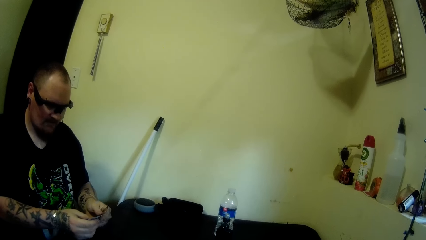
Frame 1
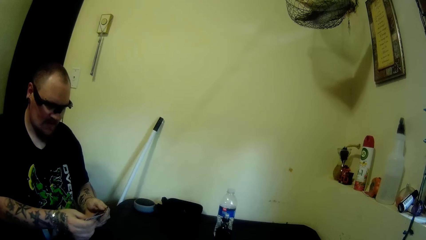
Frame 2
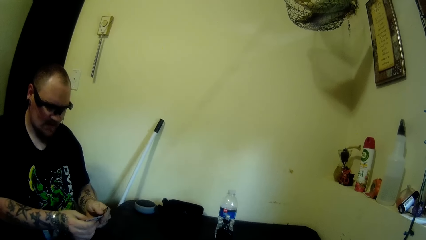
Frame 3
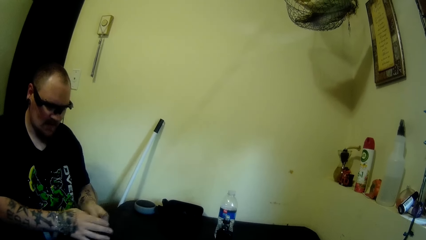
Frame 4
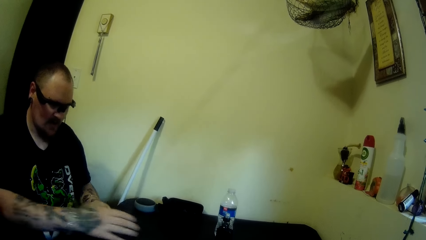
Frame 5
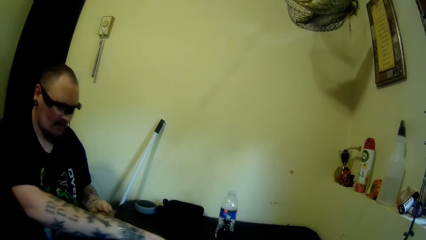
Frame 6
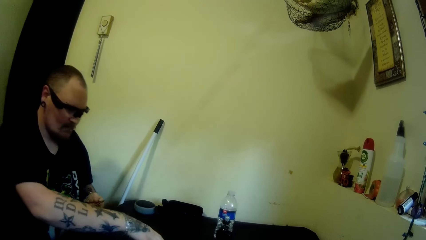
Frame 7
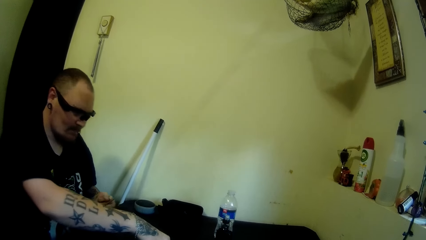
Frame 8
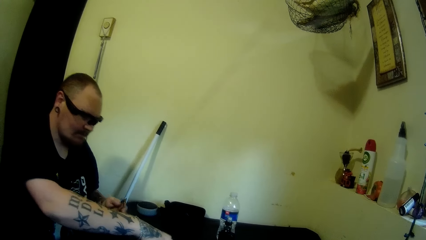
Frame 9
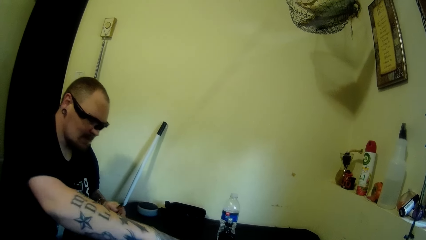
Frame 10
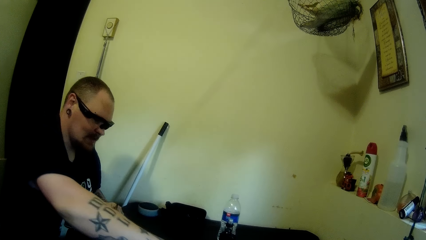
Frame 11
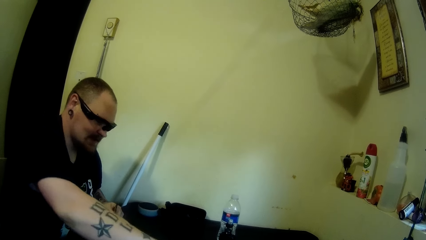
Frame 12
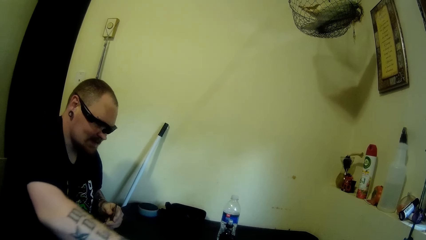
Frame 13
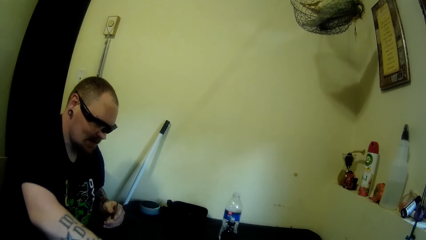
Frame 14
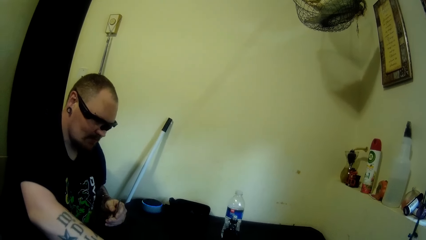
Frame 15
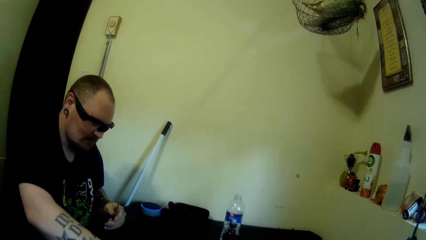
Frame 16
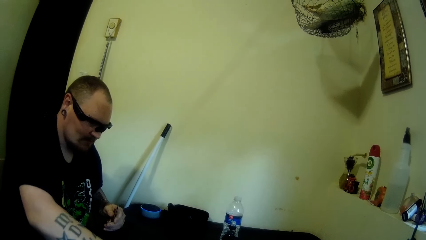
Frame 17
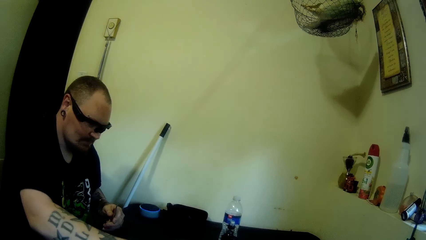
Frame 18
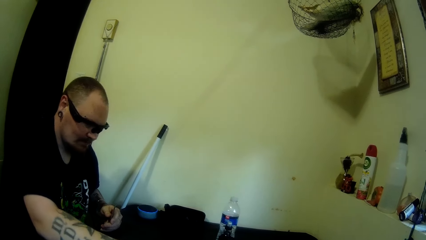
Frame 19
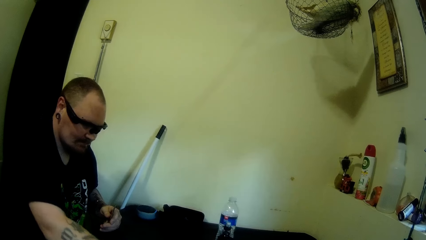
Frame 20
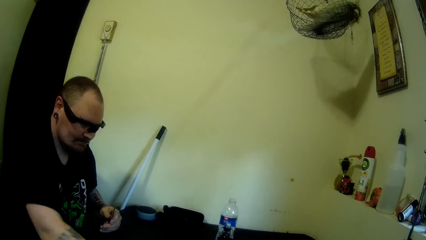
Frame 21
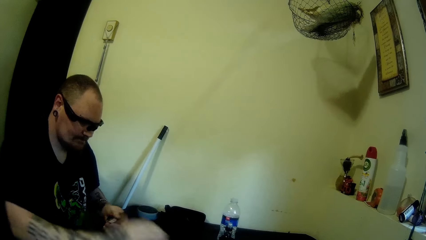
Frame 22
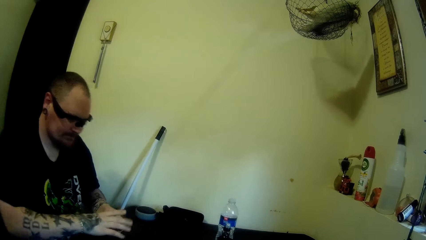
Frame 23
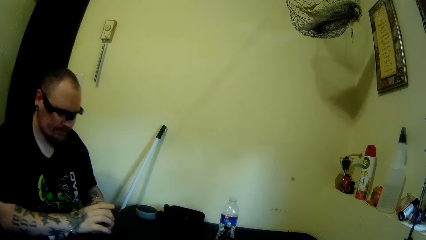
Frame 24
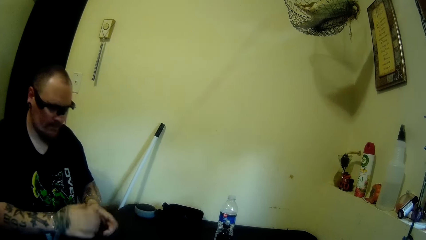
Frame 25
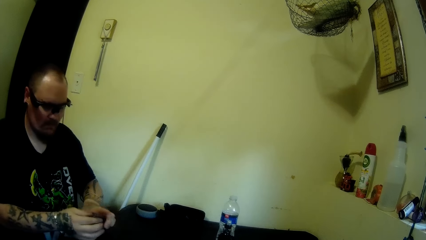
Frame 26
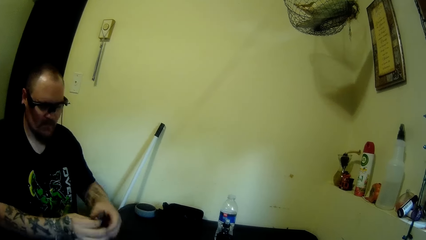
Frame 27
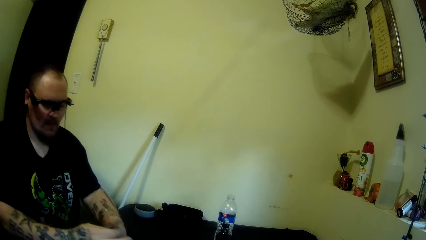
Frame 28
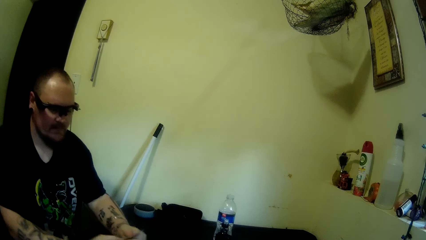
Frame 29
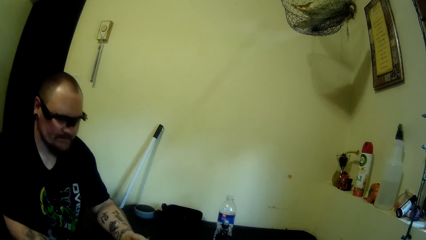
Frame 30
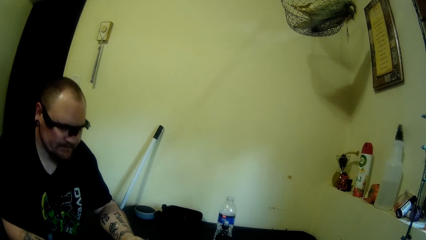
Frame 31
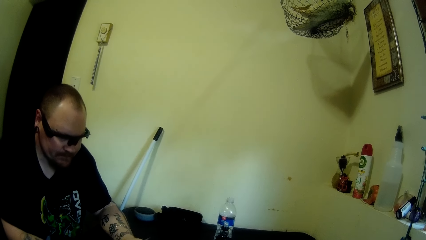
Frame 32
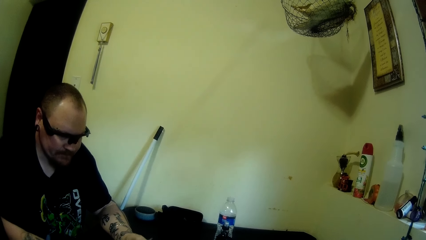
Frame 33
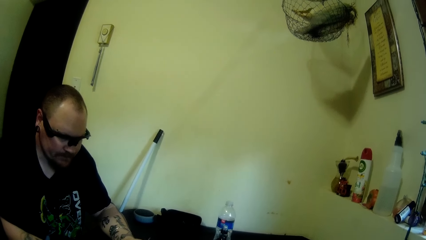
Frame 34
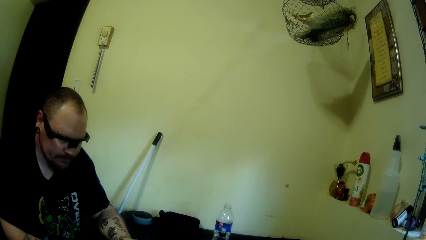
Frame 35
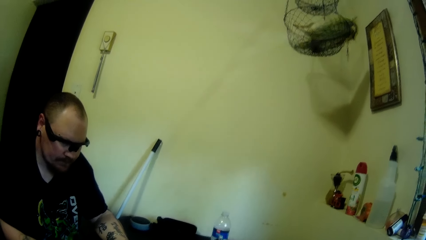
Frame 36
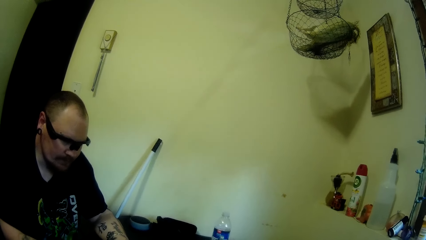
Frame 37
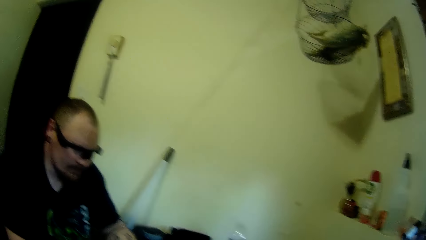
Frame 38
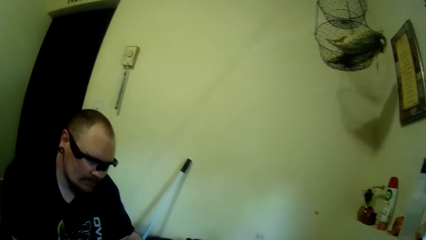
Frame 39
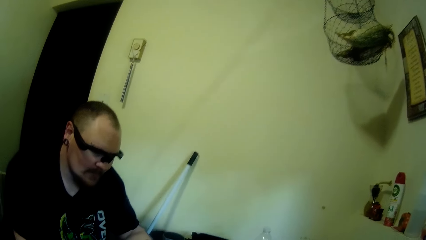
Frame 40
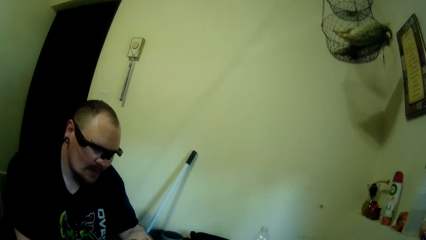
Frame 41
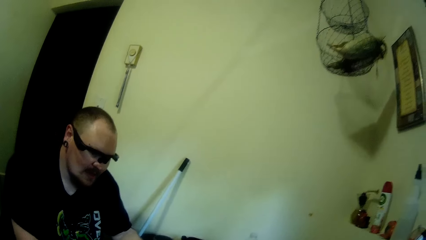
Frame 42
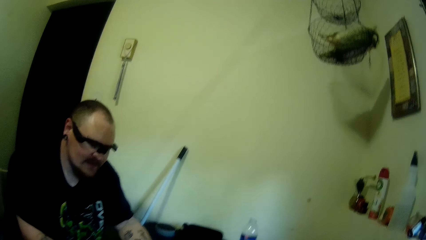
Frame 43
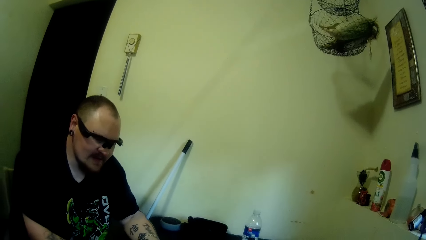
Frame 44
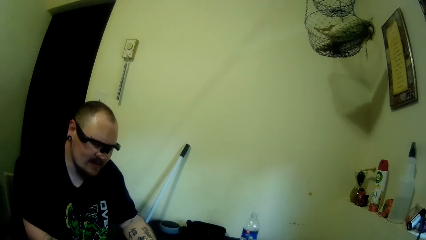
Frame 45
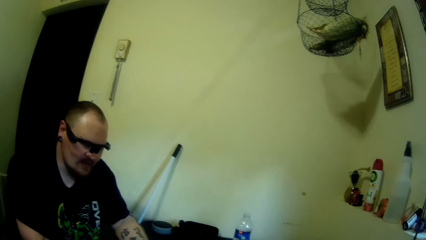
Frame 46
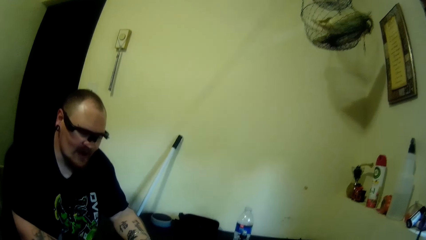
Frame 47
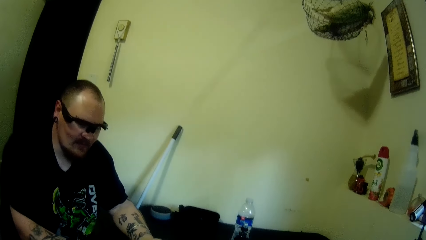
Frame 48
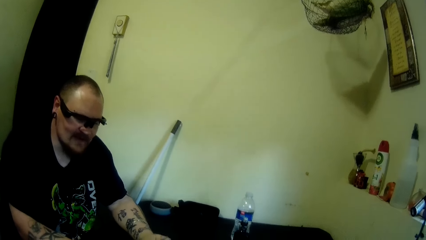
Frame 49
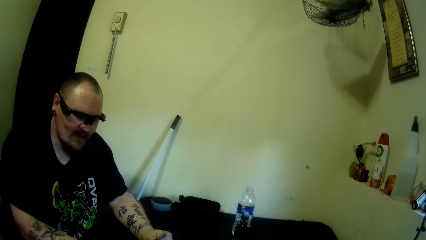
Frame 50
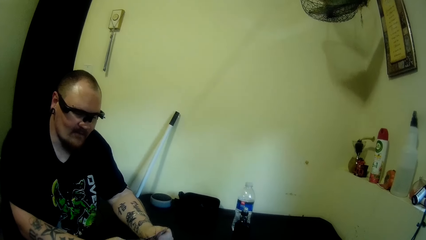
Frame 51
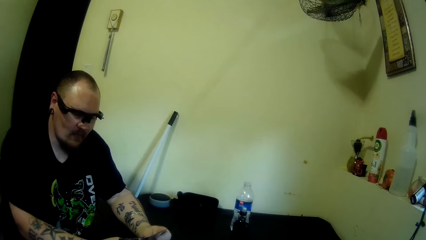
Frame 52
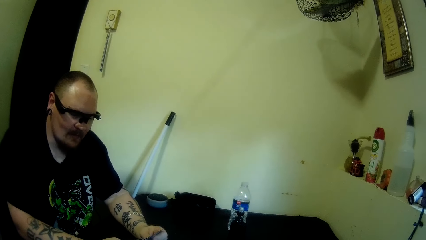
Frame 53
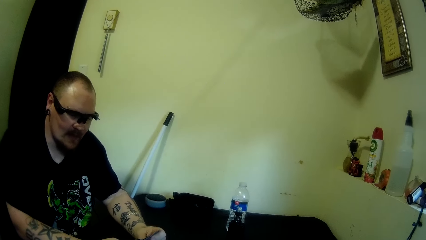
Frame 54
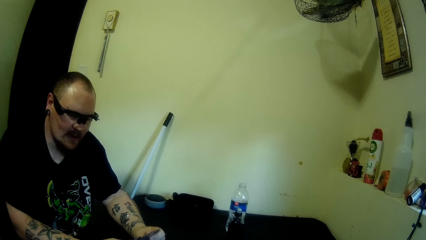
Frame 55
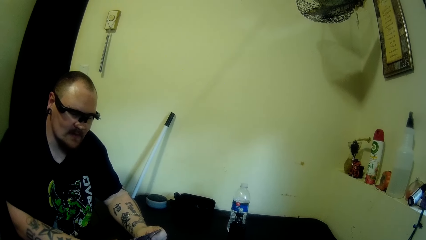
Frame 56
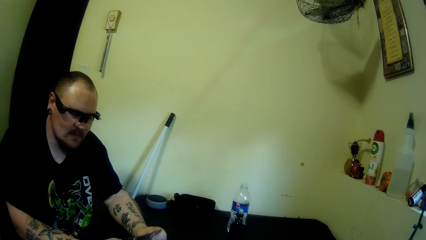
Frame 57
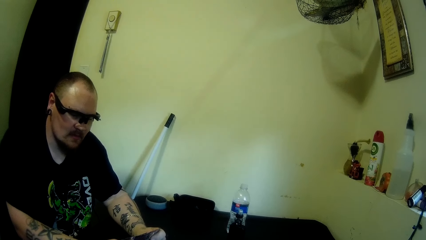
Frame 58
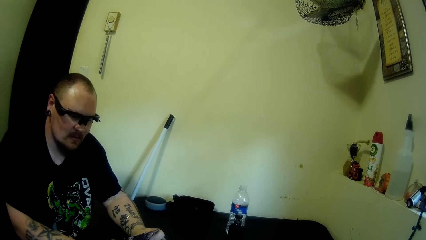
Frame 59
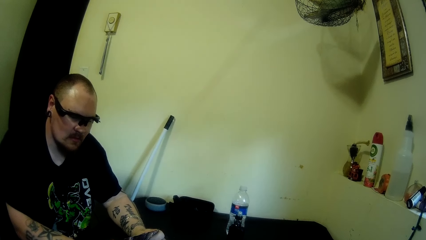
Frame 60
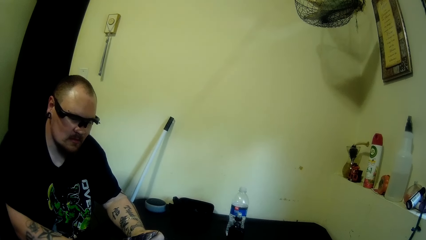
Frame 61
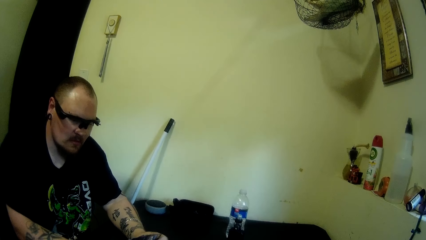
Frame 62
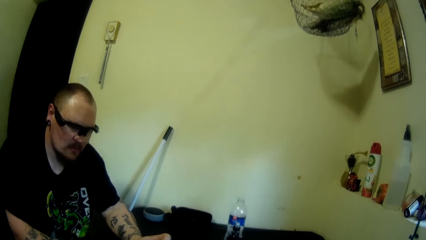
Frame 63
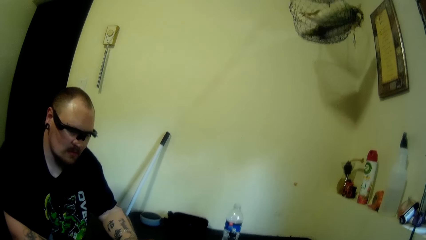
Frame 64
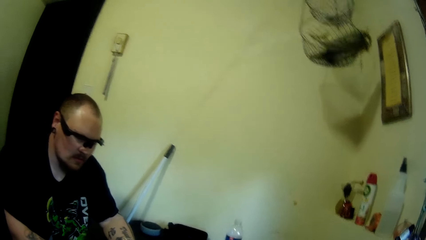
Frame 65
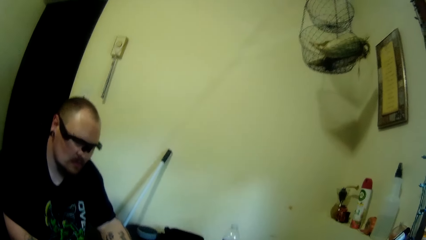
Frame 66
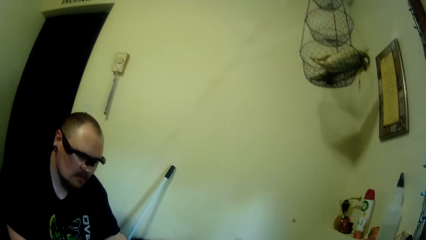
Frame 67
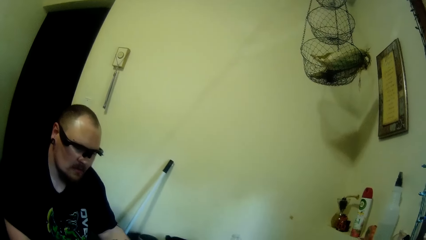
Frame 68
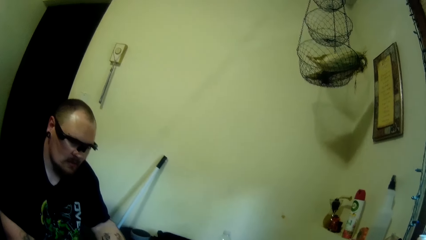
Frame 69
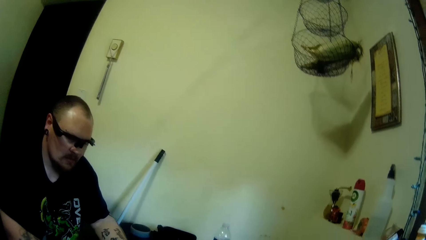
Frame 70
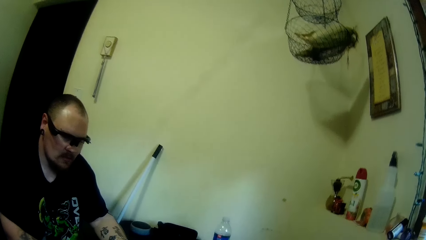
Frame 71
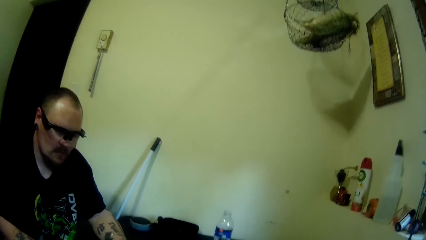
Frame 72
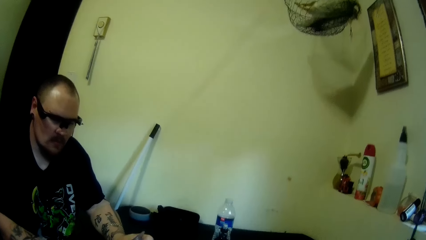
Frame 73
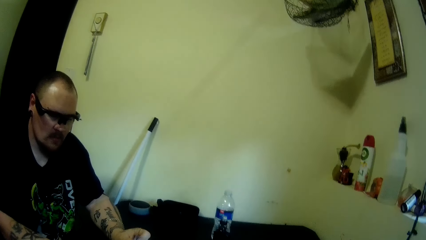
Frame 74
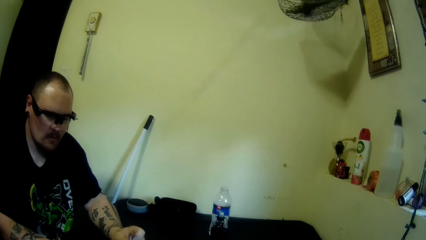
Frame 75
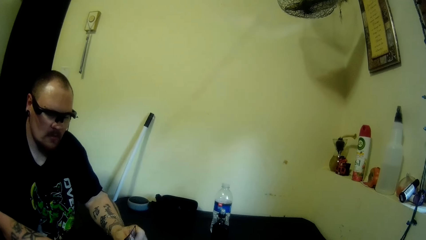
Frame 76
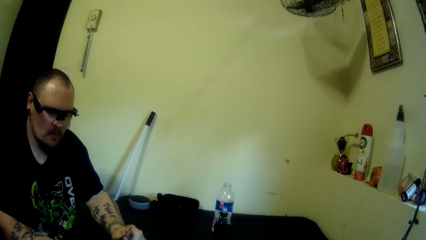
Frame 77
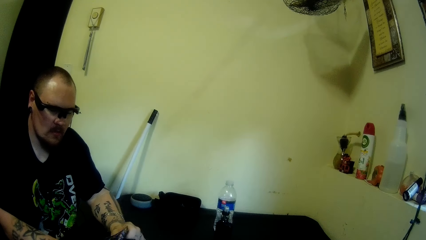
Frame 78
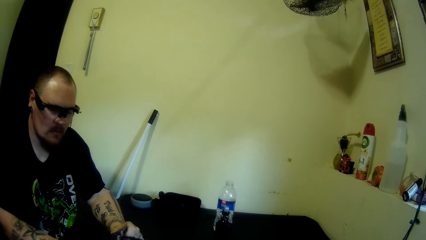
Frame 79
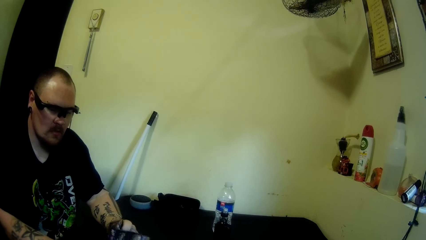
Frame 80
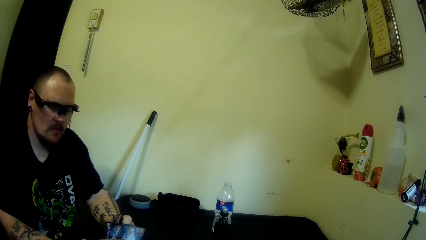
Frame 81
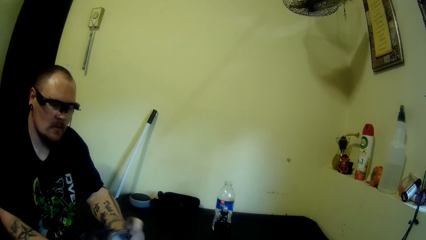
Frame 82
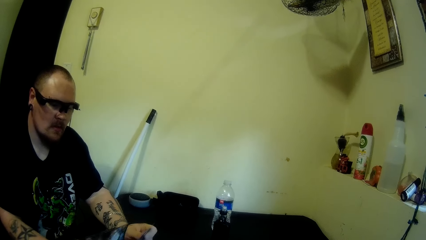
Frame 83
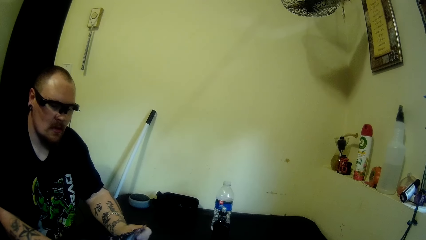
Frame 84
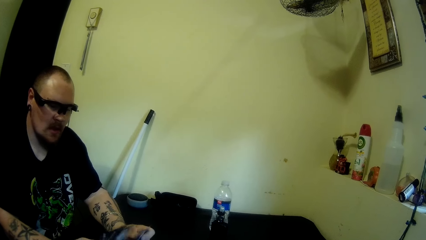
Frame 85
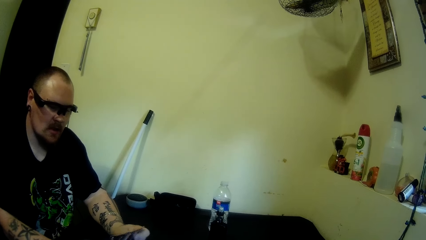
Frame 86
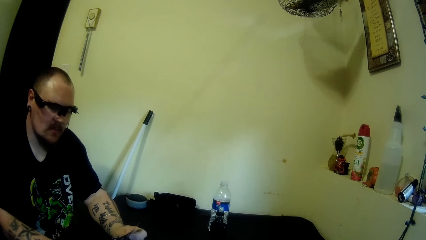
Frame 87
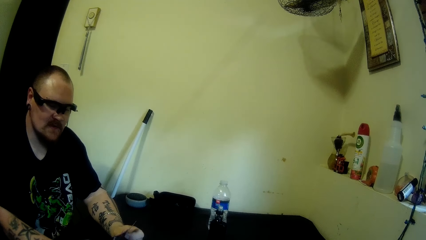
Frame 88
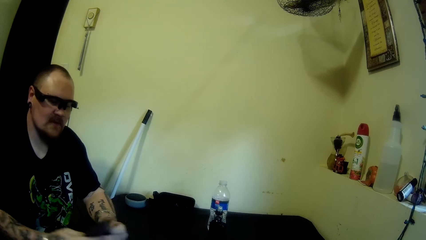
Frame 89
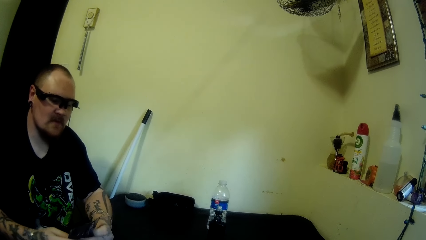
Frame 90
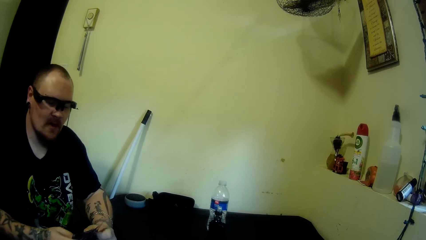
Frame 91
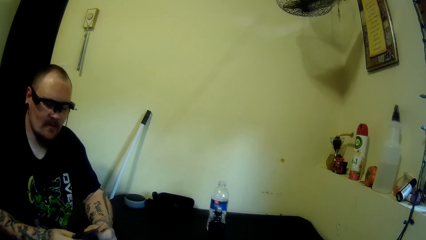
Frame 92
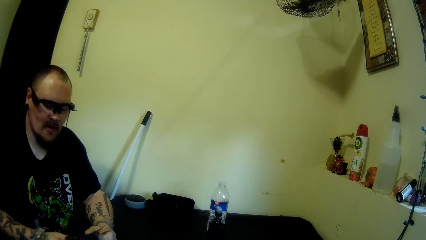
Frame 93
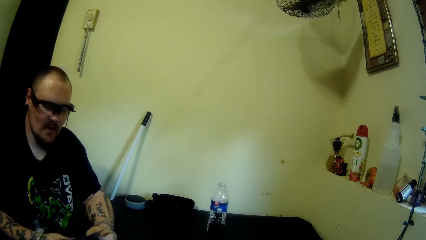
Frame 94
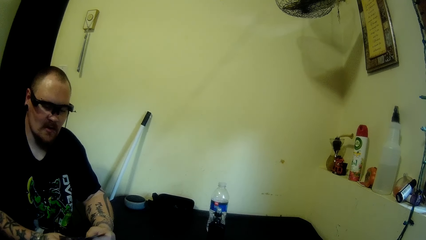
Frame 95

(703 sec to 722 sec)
A man separates the cards. The man picks some cards with his right hand. The man puts a hand on the table. The man holds the cards. The man looks at the cards. The camera wearer looks around. The man shuffles his cards with both hands. The camera wearer talks to the man. The man separates the cards.
